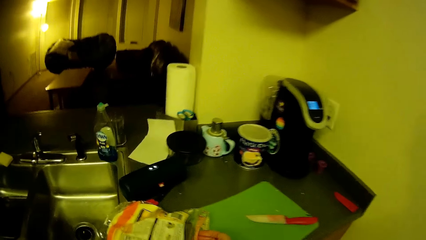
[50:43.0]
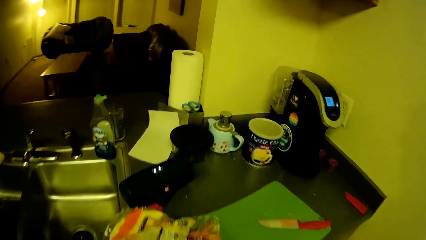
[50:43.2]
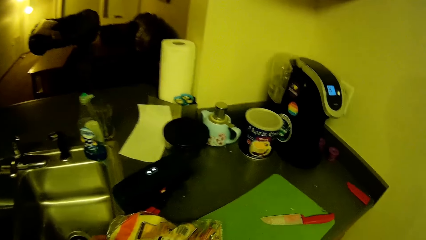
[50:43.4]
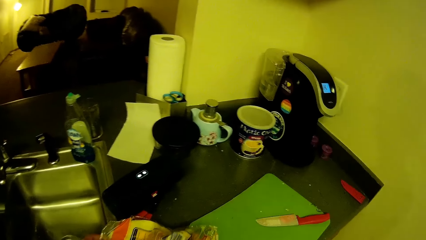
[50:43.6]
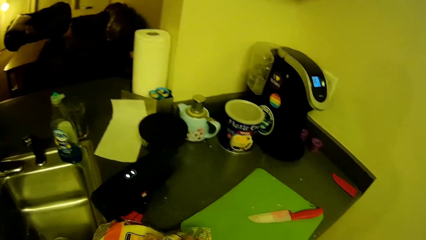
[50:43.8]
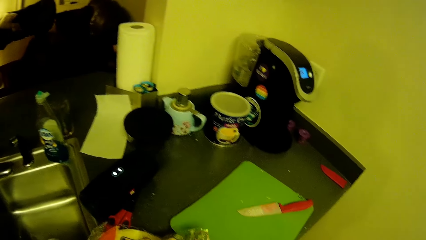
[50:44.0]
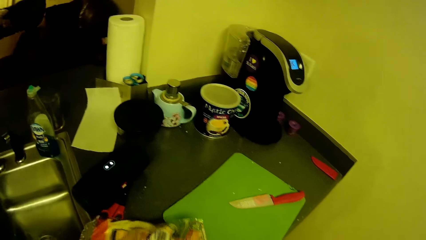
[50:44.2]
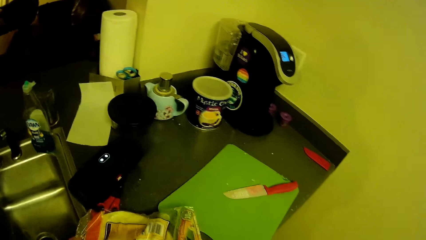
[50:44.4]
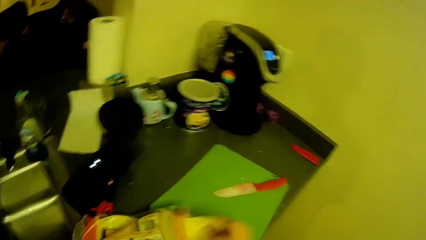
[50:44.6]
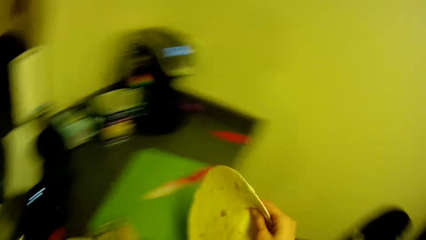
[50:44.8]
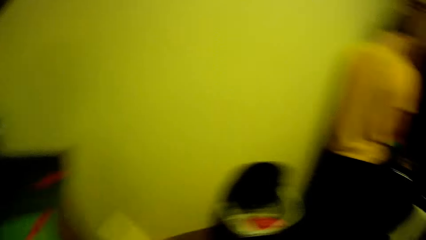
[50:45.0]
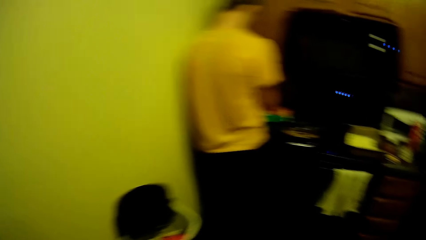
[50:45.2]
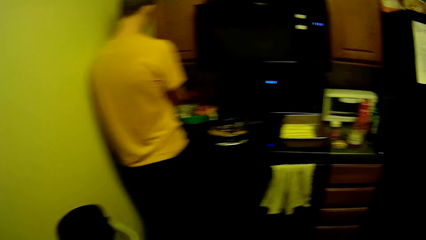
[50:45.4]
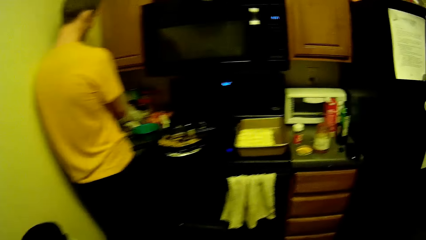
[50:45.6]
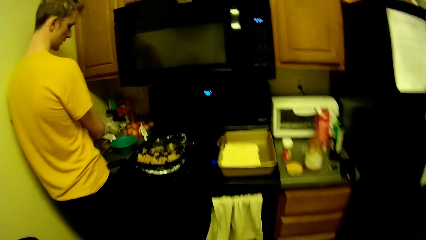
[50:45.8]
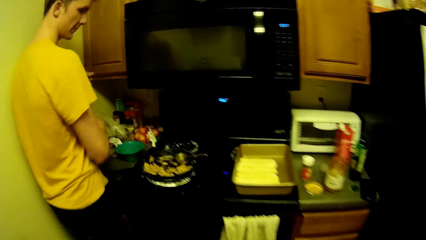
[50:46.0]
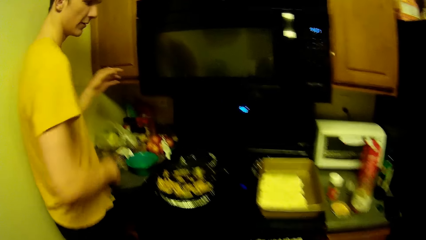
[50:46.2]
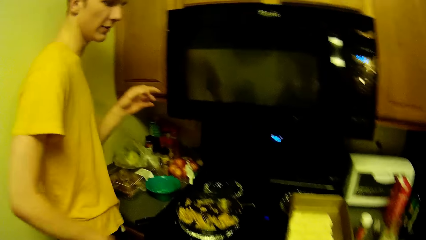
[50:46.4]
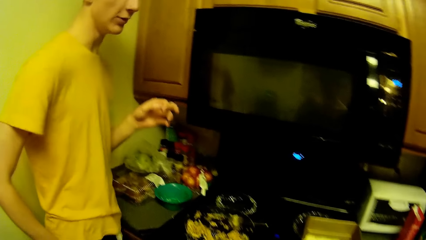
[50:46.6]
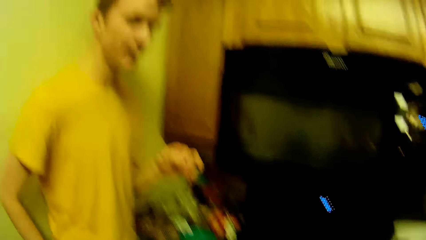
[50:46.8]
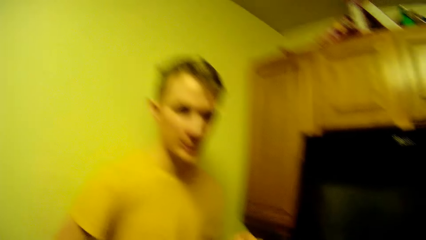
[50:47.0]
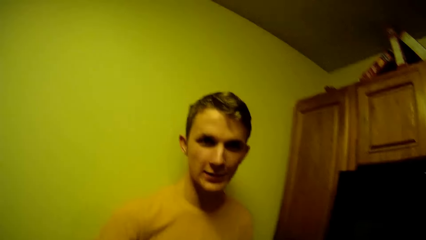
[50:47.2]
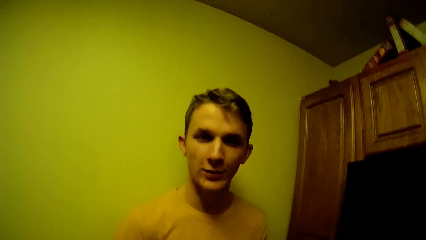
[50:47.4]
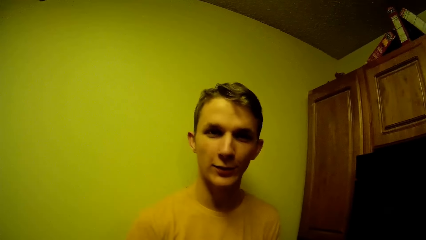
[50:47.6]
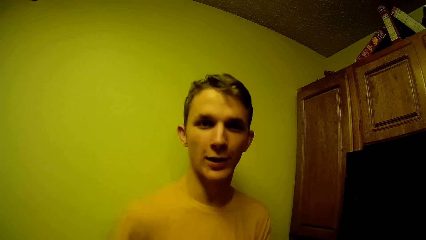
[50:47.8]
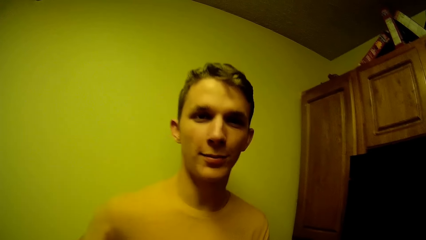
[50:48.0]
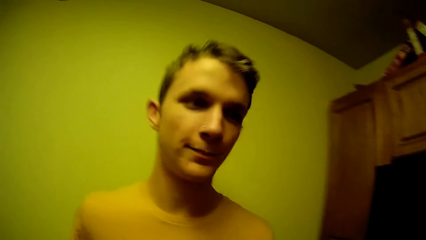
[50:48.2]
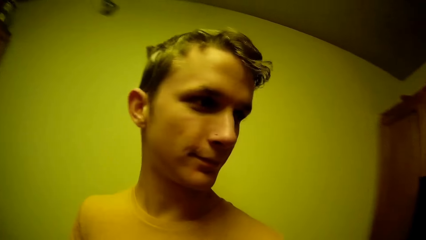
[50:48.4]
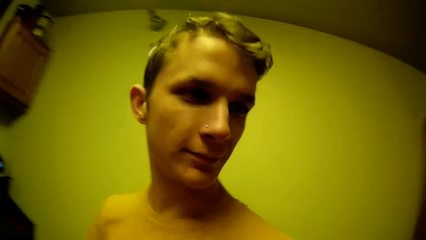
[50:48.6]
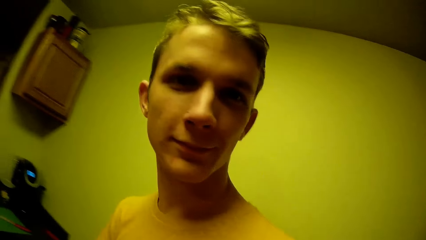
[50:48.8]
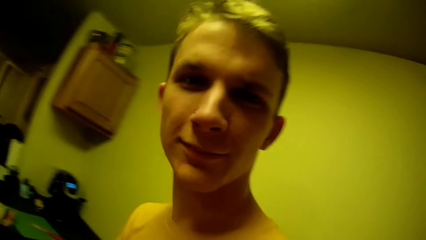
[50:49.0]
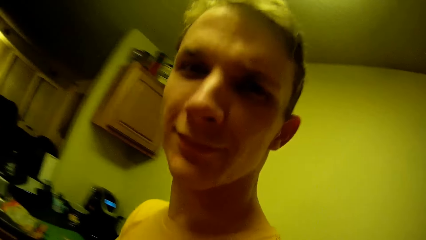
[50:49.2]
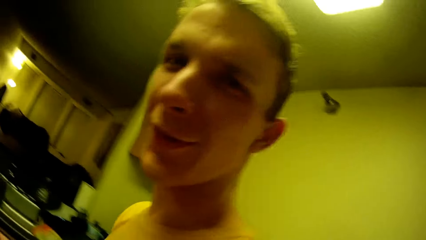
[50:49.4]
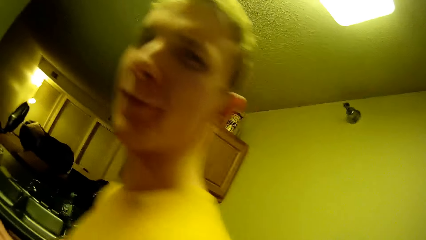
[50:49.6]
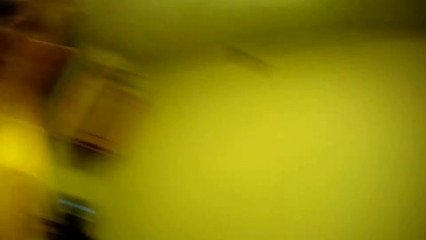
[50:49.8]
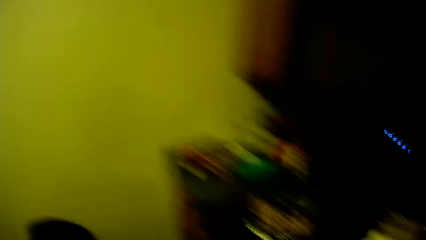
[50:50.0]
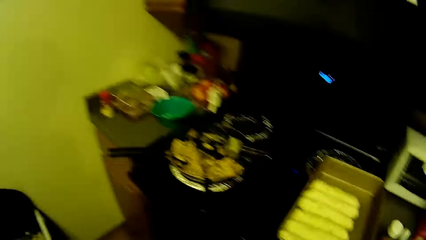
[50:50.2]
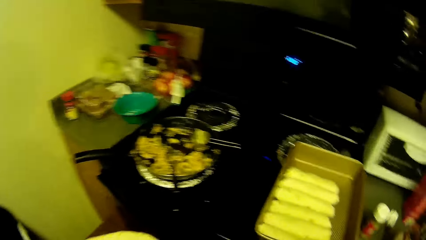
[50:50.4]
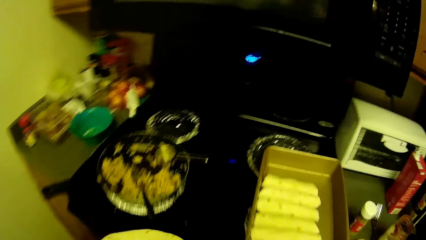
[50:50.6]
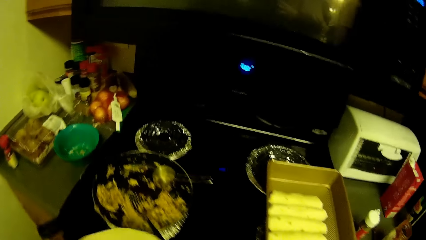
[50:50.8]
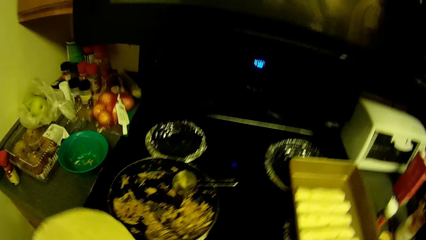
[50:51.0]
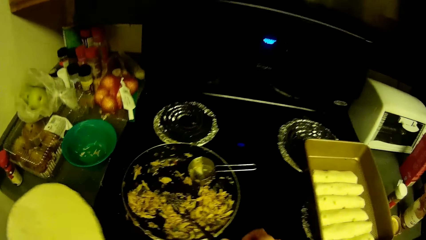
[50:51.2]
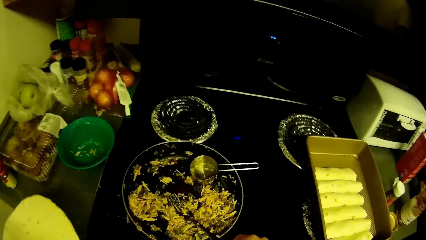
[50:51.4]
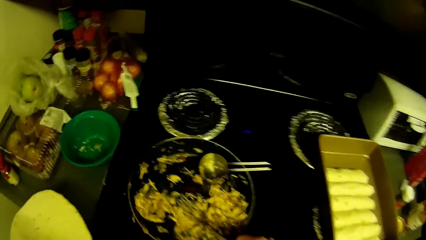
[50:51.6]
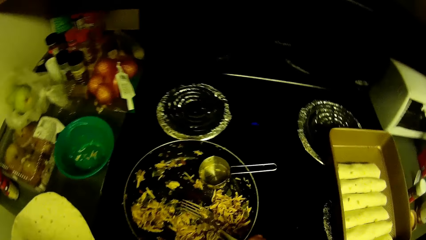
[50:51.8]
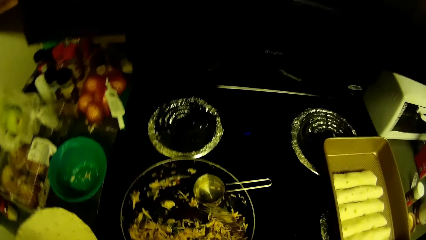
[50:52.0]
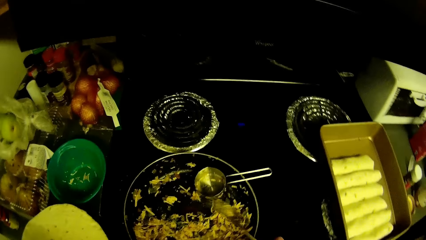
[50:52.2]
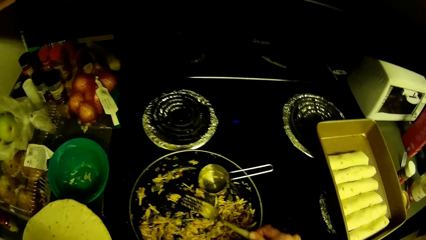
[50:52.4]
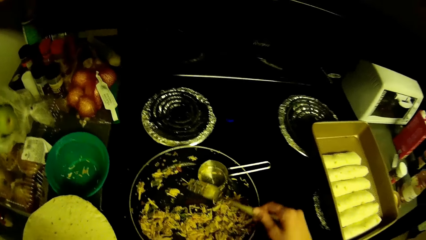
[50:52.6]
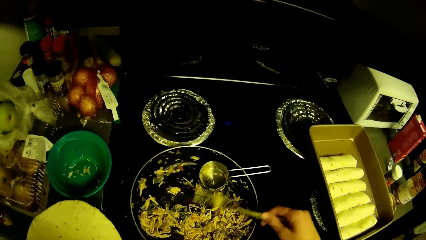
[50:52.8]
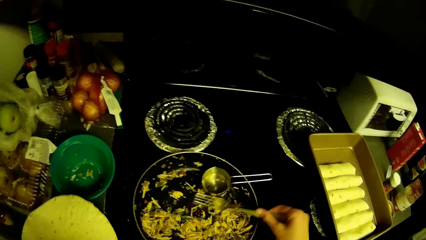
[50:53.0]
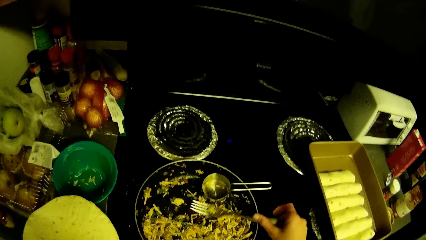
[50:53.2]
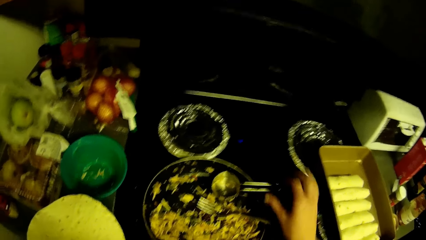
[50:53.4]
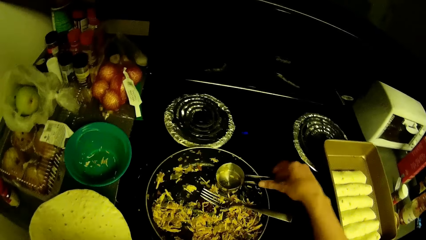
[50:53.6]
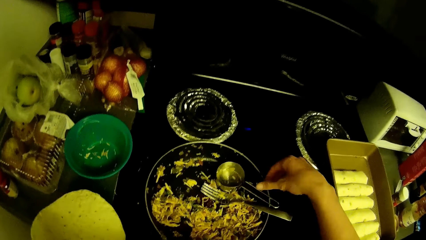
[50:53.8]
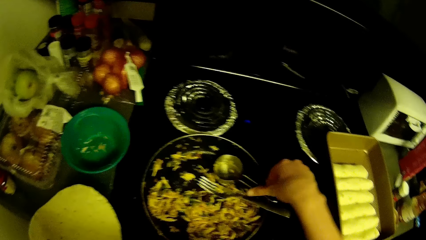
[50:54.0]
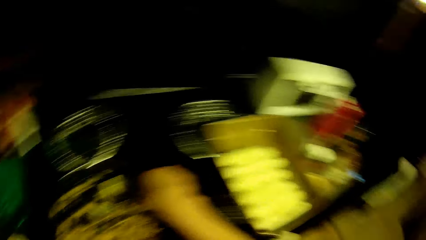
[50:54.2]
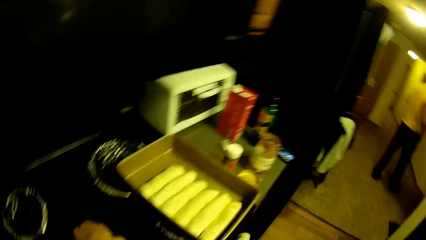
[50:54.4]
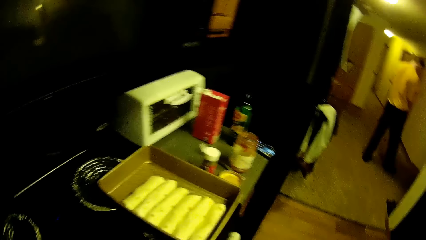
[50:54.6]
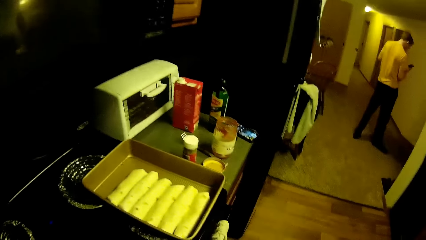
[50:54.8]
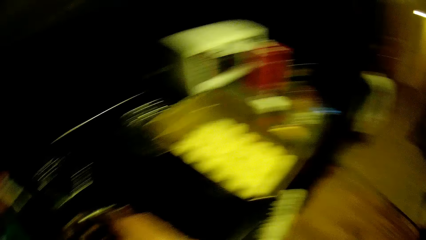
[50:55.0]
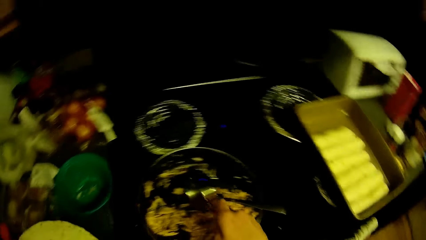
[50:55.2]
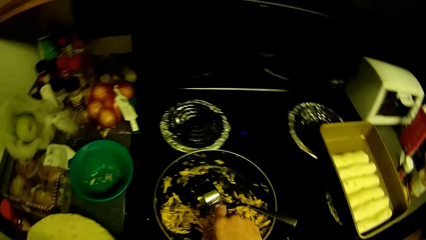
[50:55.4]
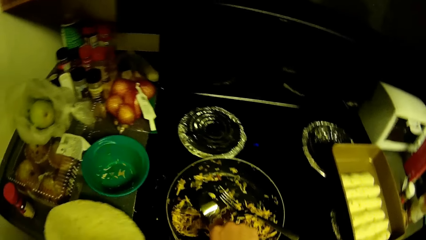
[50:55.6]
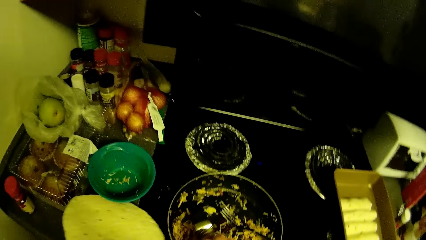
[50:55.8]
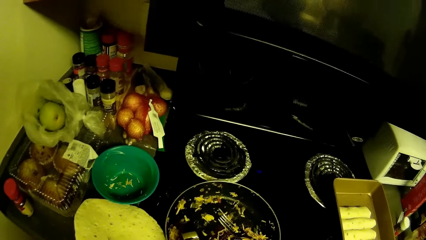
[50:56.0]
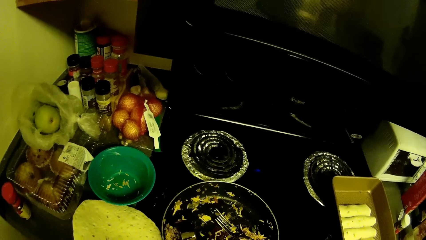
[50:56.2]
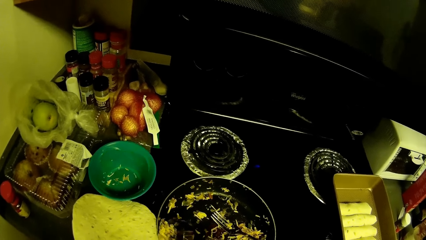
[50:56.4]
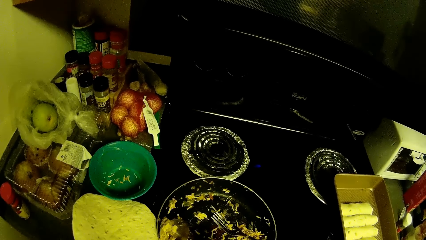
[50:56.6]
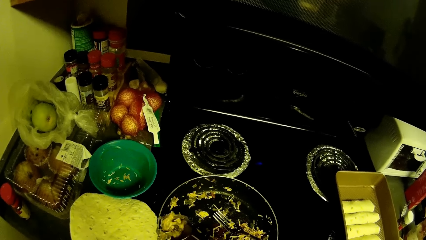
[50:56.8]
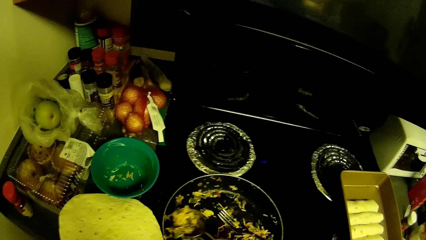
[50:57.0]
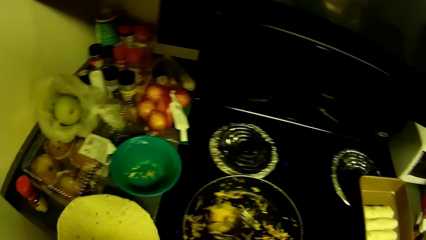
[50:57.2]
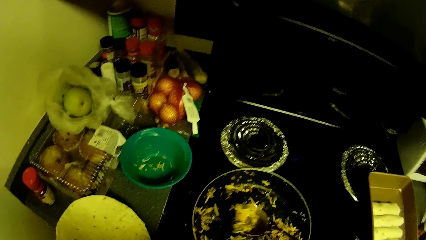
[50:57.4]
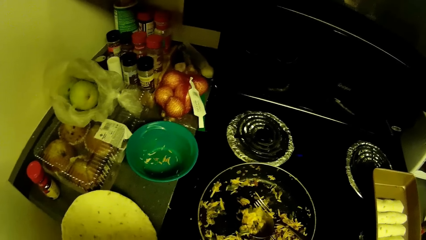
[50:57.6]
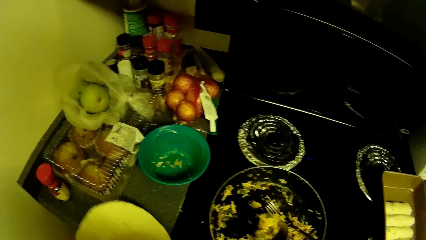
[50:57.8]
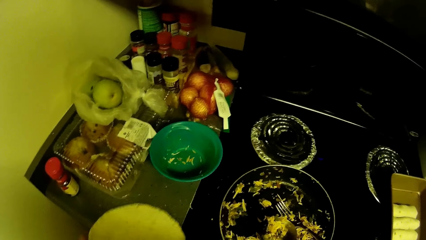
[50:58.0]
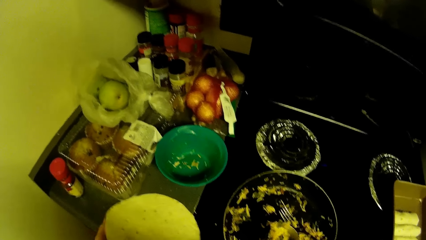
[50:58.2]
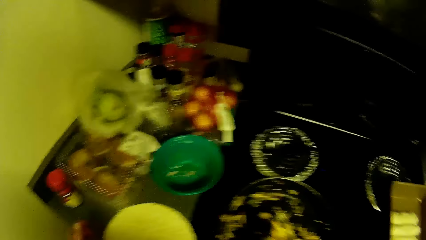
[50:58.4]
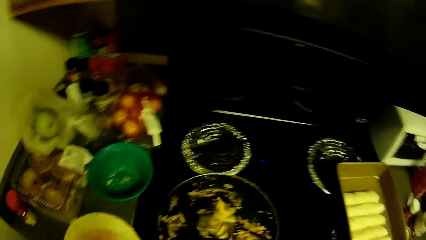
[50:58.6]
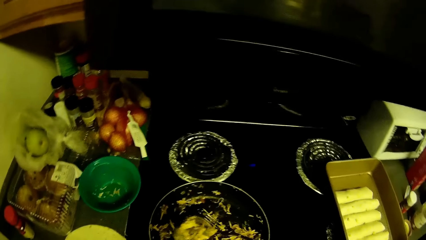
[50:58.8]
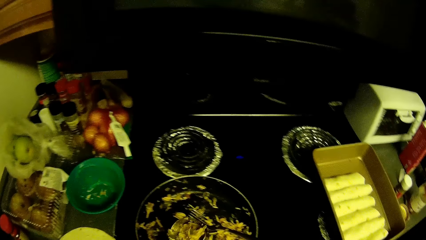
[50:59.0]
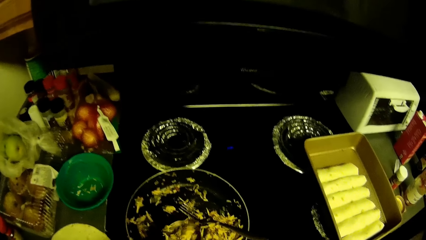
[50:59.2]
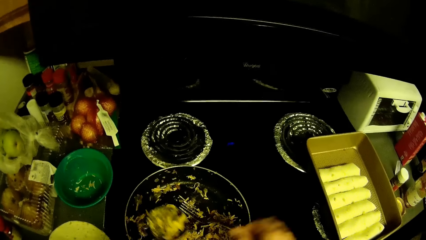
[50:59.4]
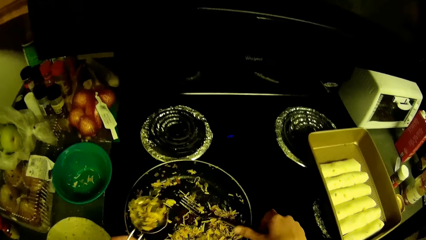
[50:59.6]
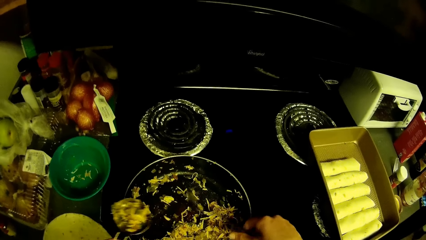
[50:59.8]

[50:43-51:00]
The camera wearer picks another flatbread from the pack of flat bread. A man walks around the kitchen. The camera wearer holds the fork. They stir the shredded chicken with green peas with the fork. The man scrolls the phone. The camera wearer scoops shredded chicken with green peas in the pan with the measuring cup. They drop the flatbread on the kitchen slab.
